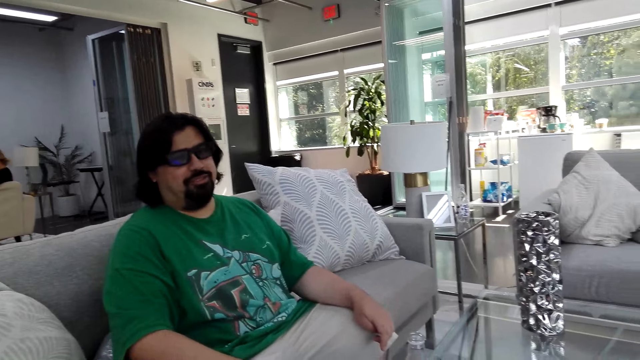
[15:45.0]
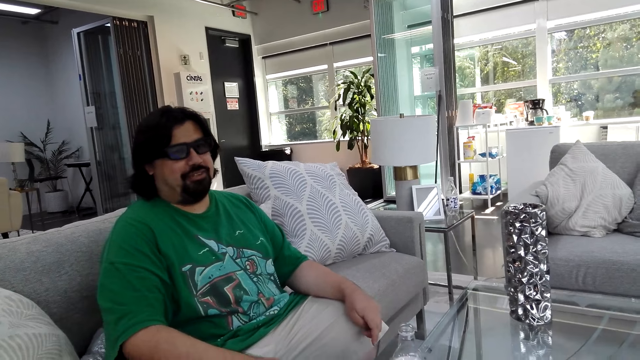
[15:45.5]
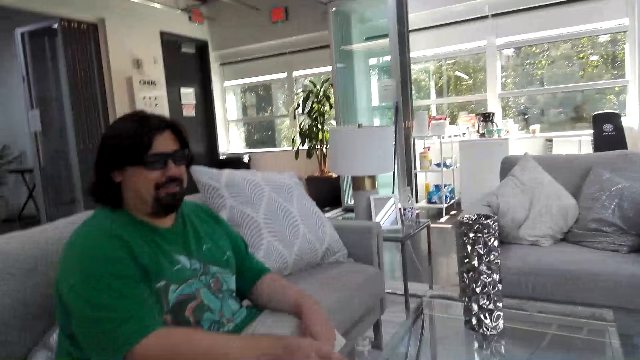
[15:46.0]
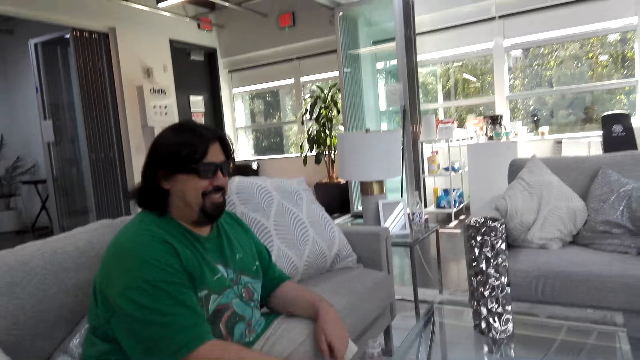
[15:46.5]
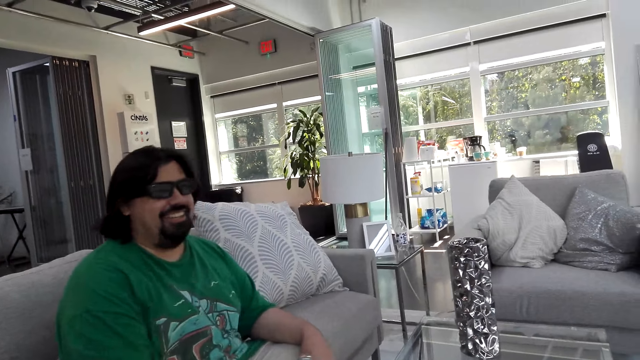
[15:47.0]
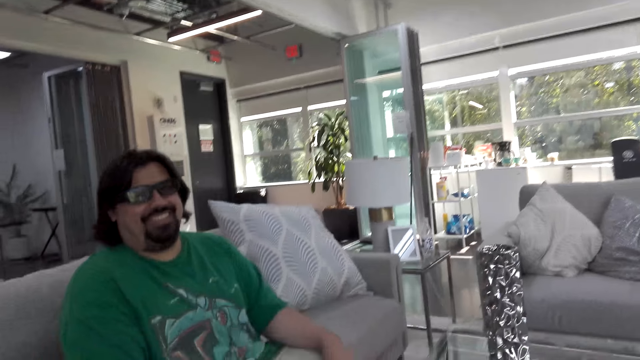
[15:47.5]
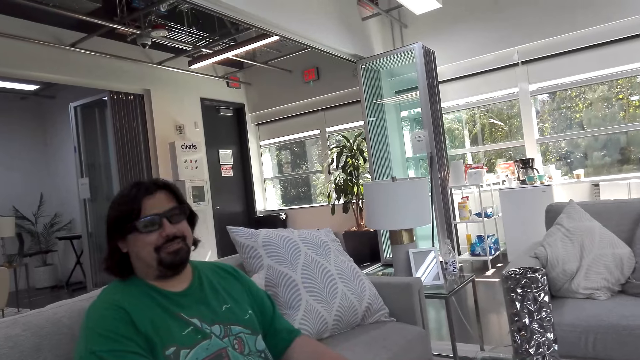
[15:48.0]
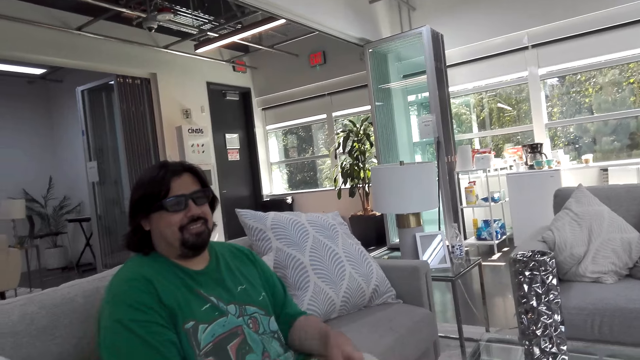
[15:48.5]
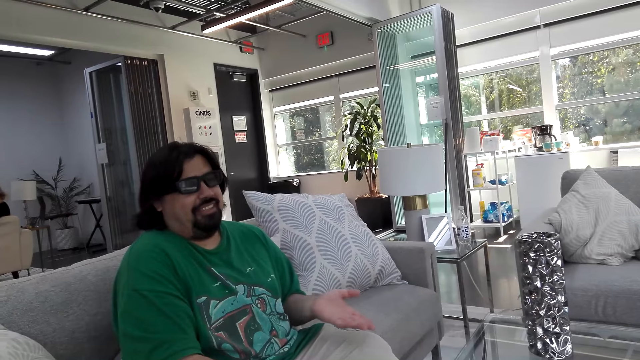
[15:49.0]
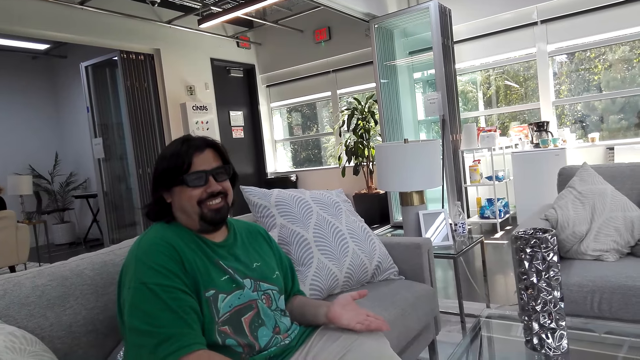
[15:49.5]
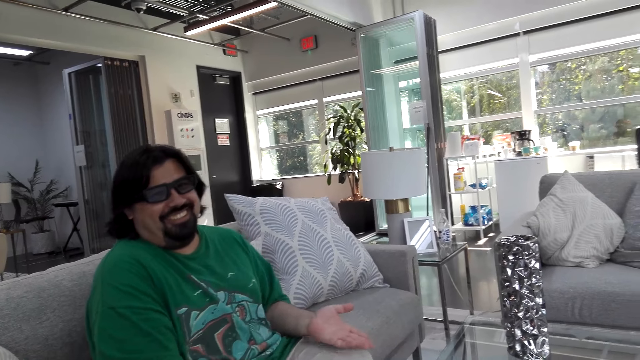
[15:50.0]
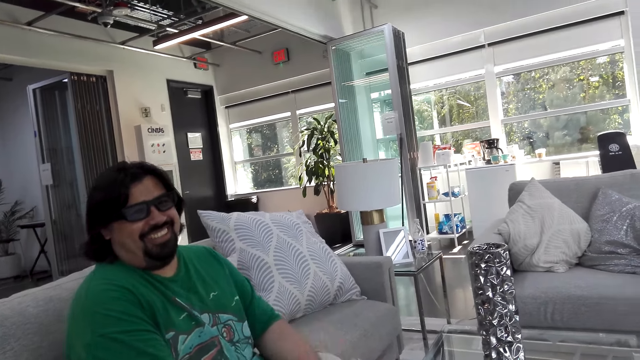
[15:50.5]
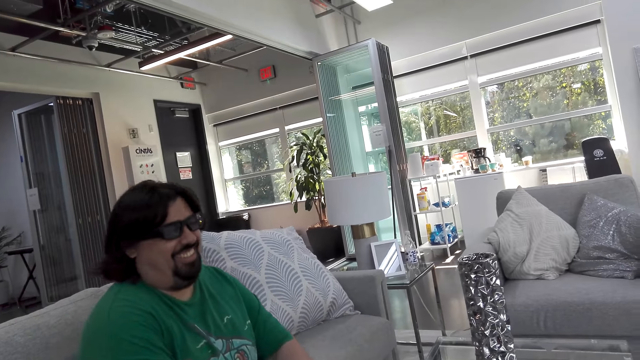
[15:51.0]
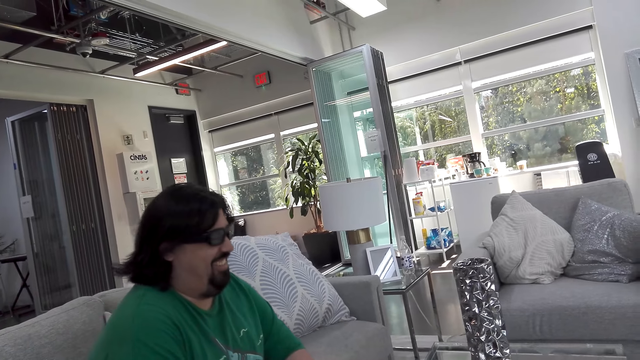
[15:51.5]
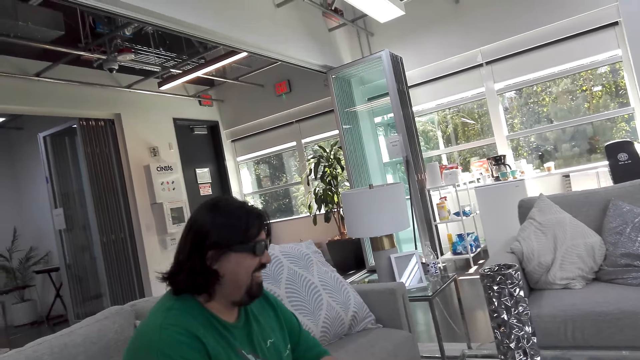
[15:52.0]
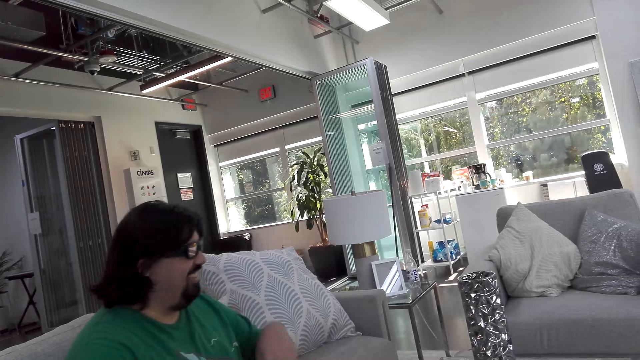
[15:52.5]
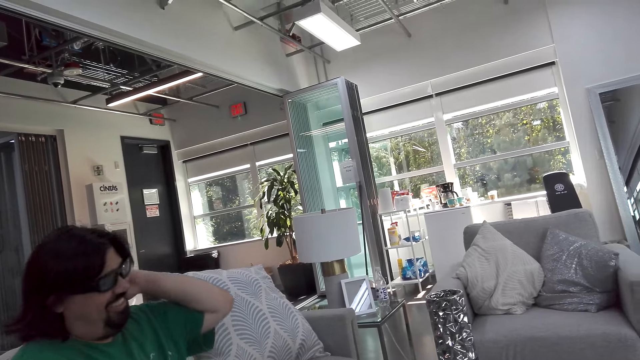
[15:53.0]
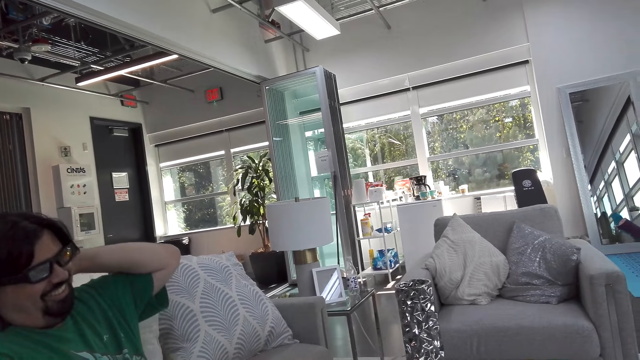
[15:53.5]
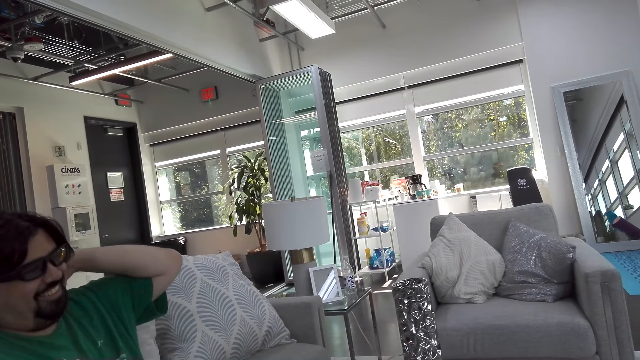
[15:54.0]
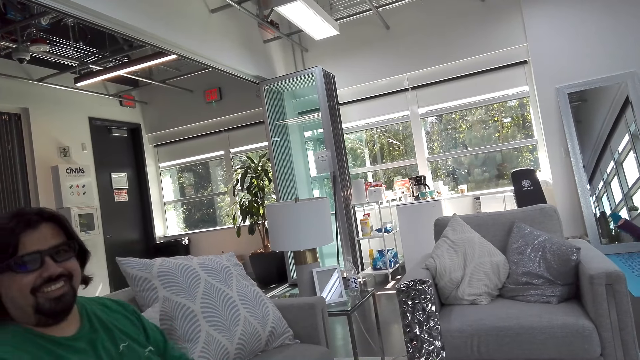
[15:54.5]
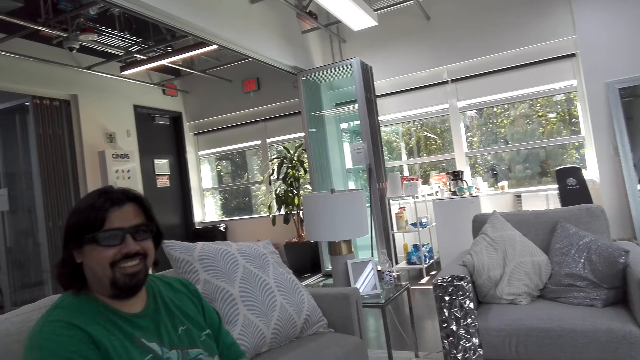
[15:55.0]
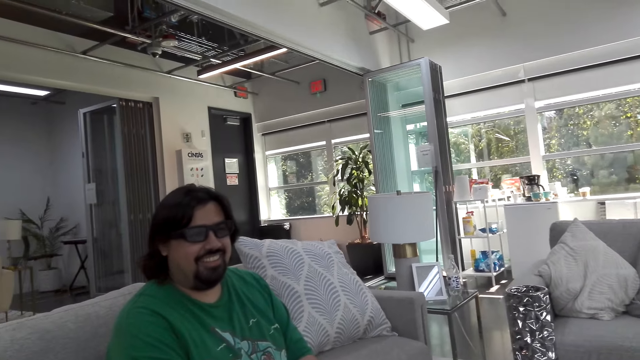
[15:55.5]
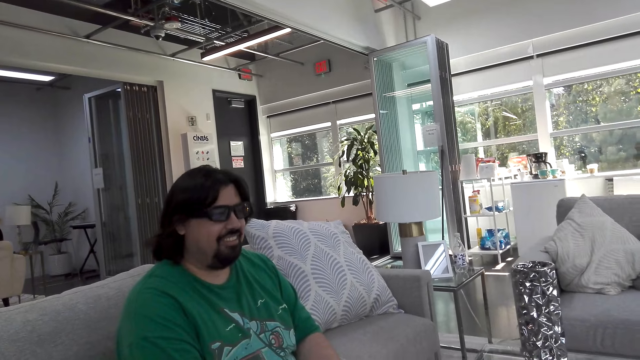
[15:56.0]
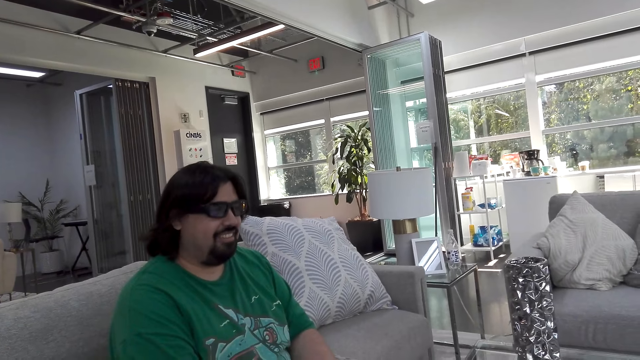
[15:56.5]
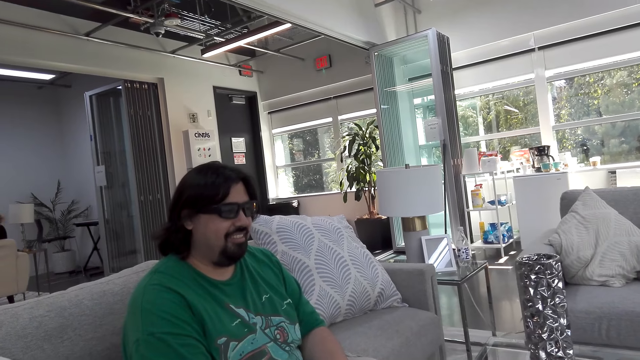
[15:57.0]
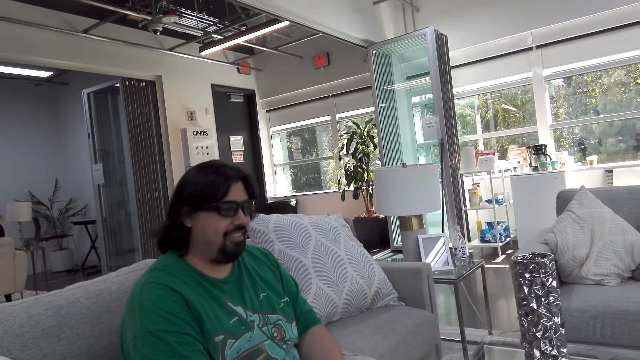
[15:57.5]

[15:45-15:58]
A man picks up the water bottle. The man moves his right hand. The man moves his hands. The camera wearer talks. The man laughs. The man moves his left hand towards the neck, and removes his left hand from the neck area. The camera wearer talks.

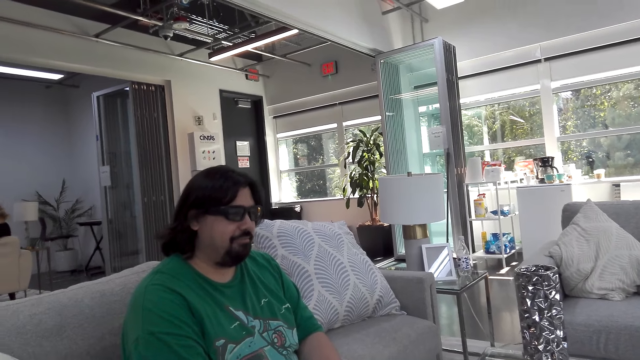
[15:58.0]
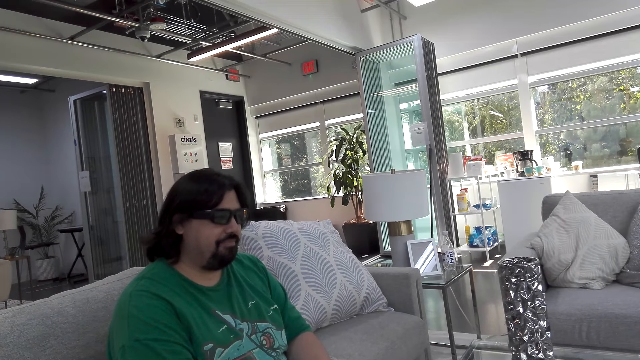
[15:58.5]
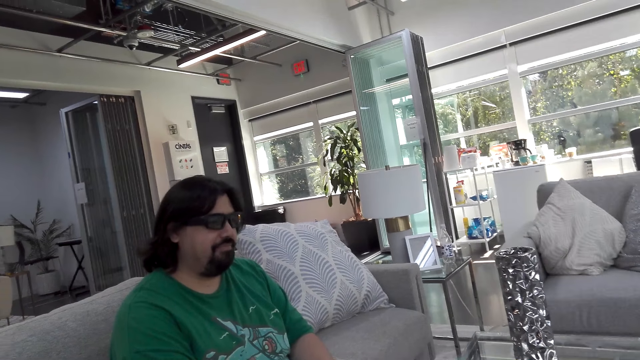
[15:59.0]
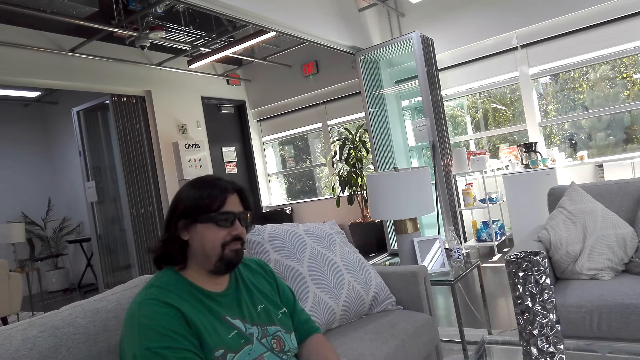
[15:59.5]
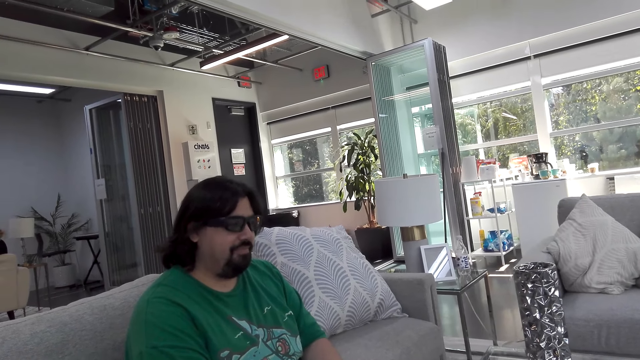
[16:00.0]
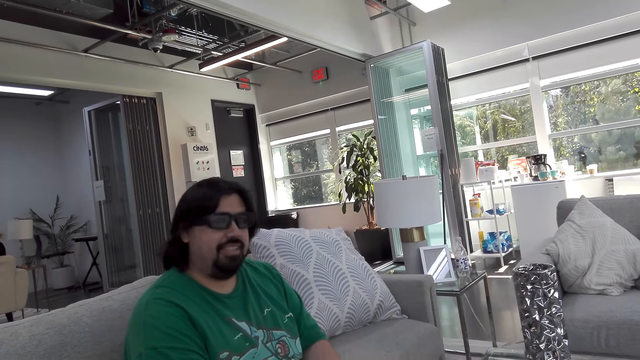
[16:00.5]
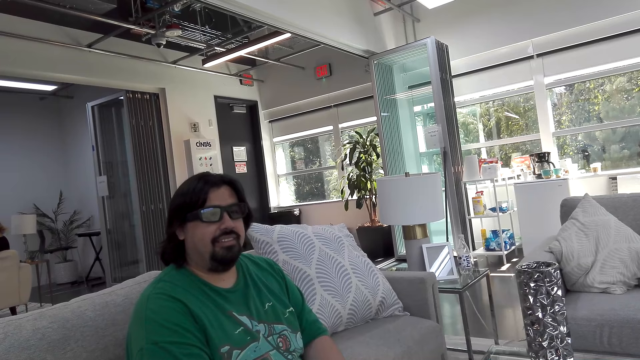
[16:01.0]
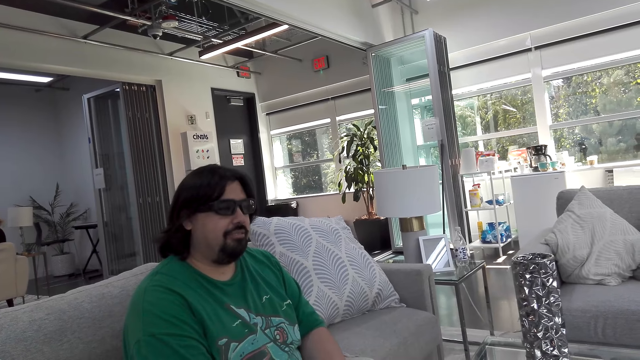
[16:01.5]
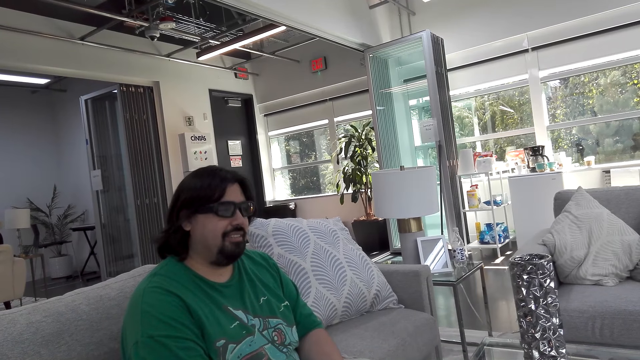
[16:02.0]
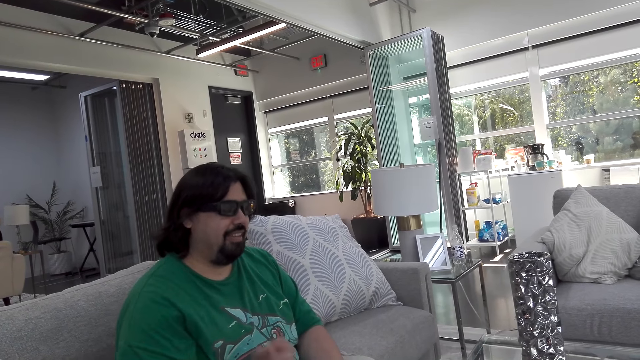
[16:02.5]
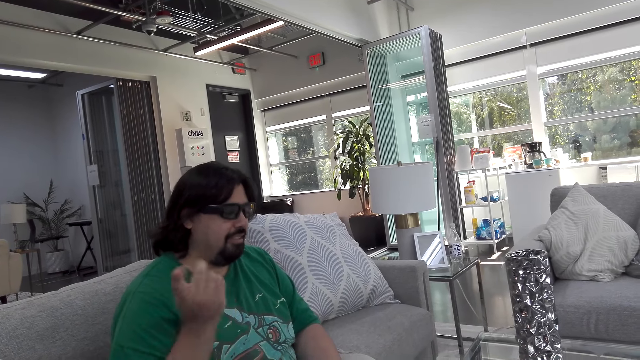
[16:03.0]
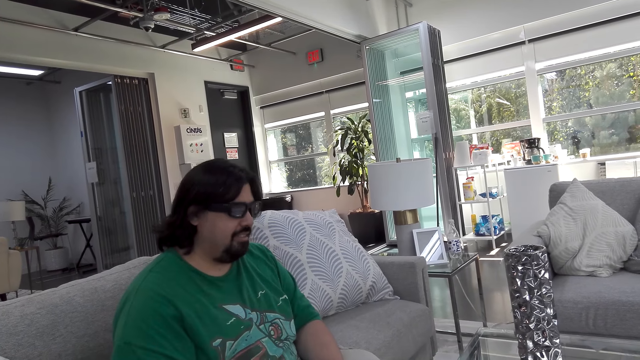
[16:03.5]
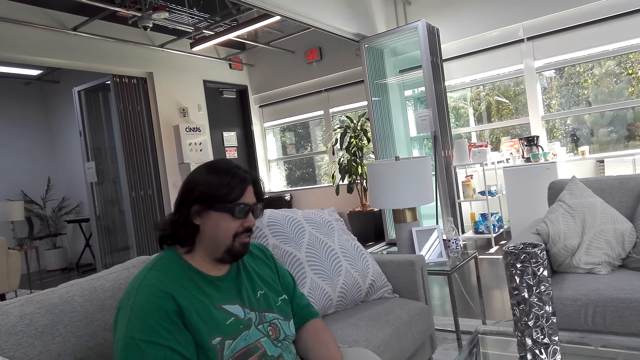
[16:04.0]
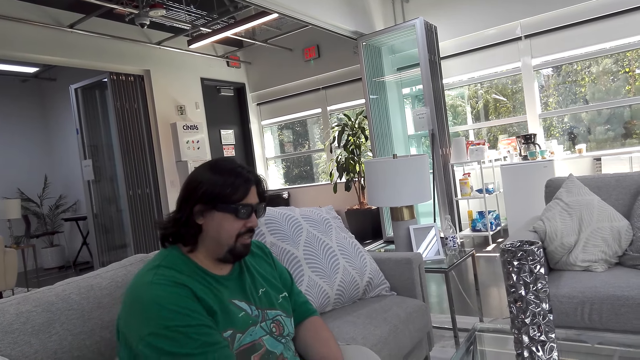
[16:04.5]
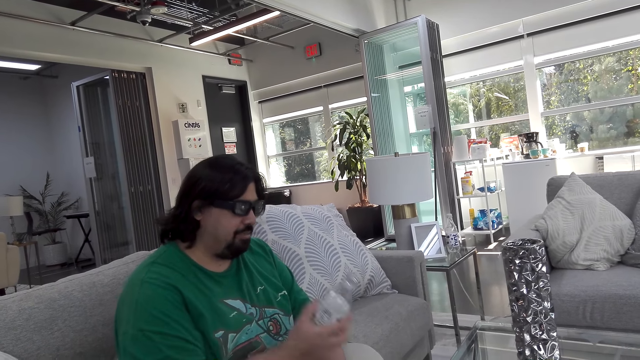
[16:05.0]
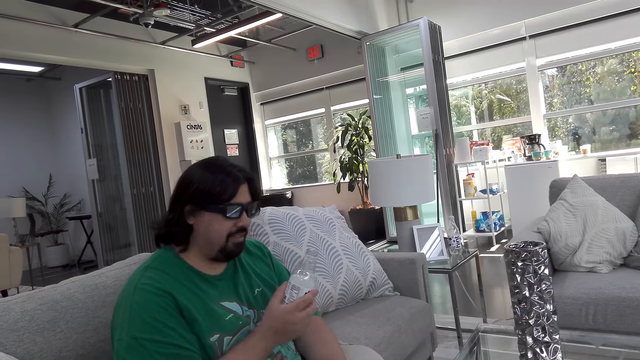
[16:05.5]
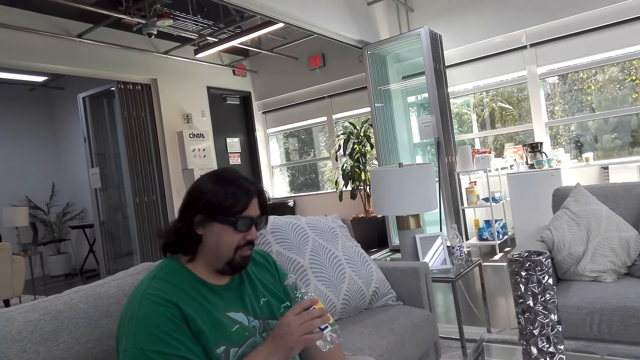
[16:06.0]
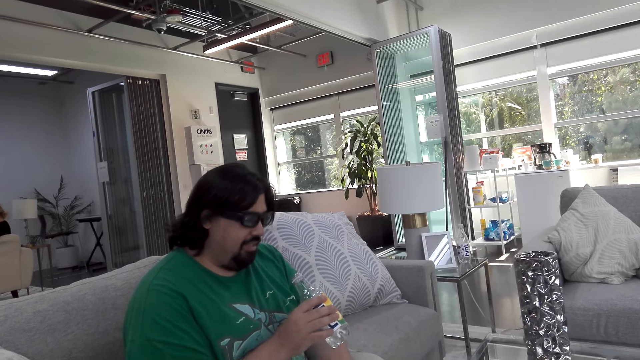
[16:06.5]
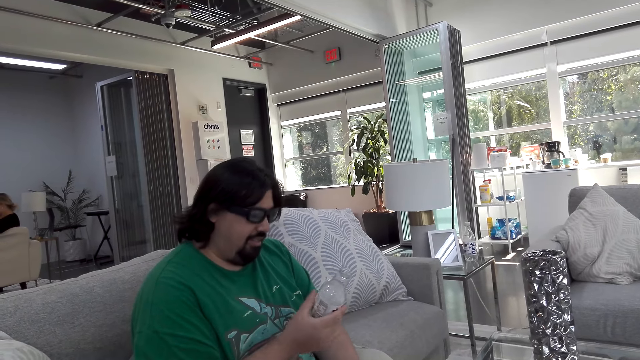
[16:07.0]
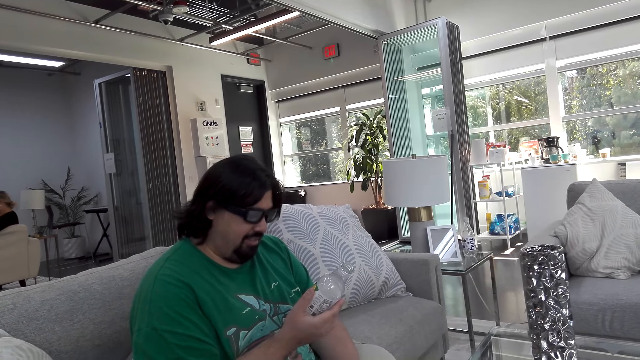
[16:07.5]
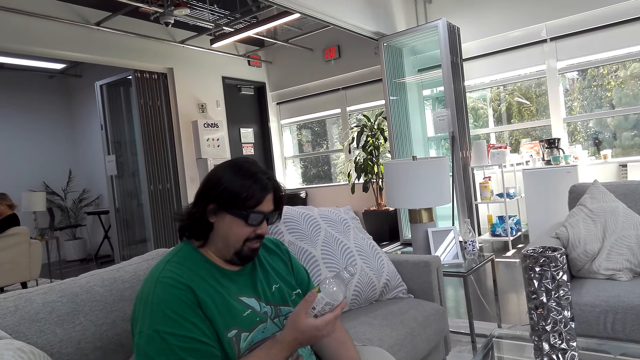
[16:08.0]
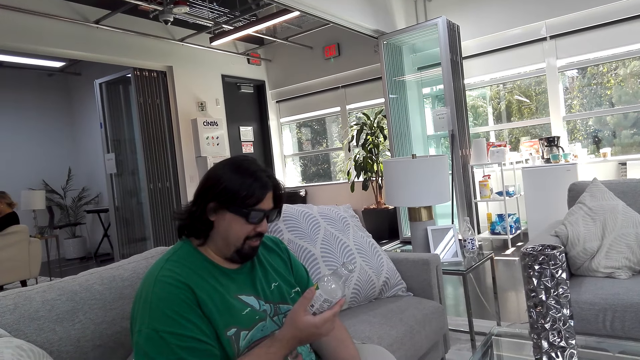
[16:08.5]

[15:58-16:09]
A man talks. The camera wearer talks. The man nods his head. The man talks. The man moves his right hand. The man takes the water bottle from the table. The man looks at the bottle. The camera wearer talks. The man moves the water bottle in his hand, and talks.
